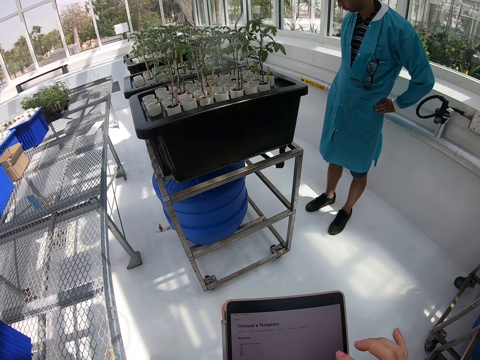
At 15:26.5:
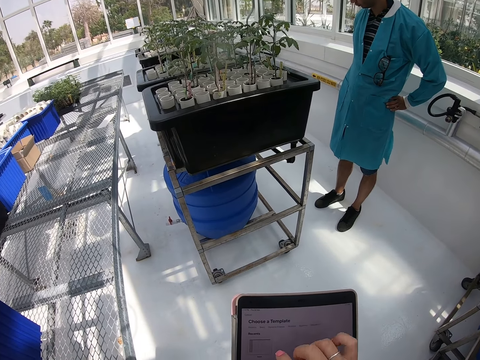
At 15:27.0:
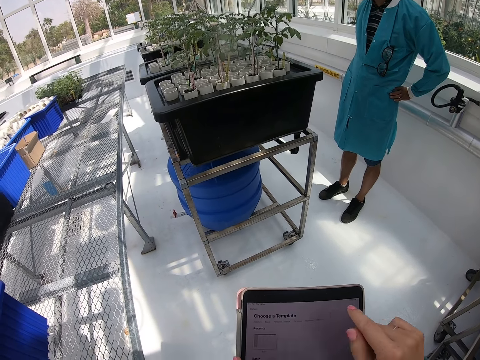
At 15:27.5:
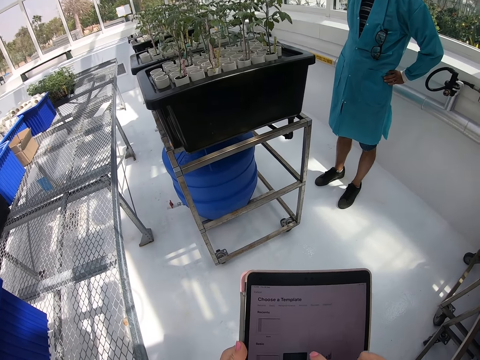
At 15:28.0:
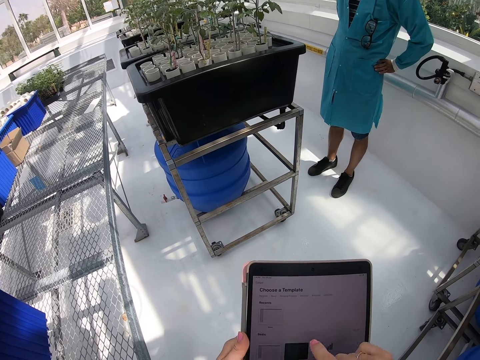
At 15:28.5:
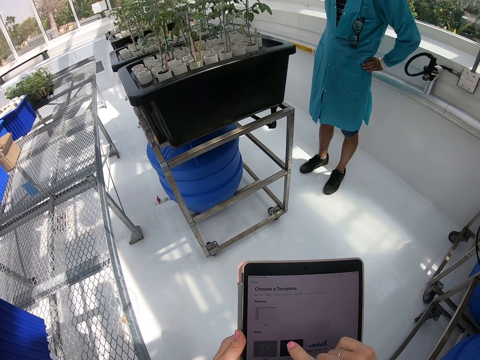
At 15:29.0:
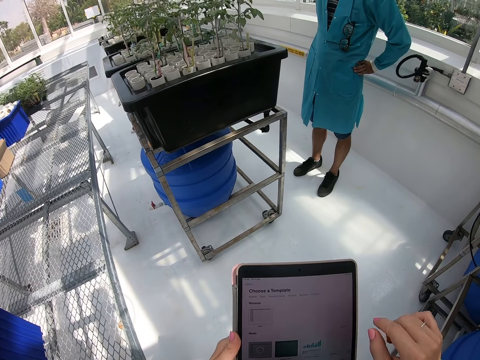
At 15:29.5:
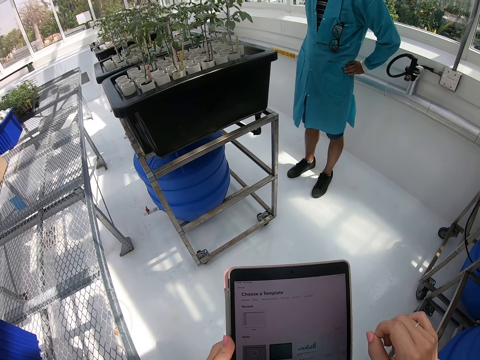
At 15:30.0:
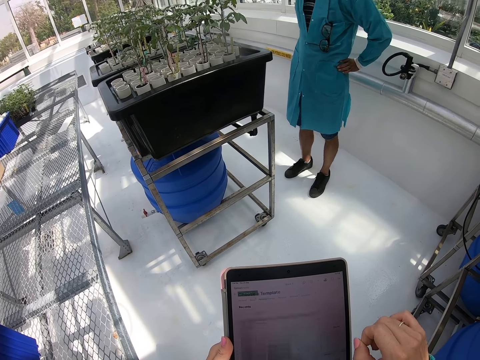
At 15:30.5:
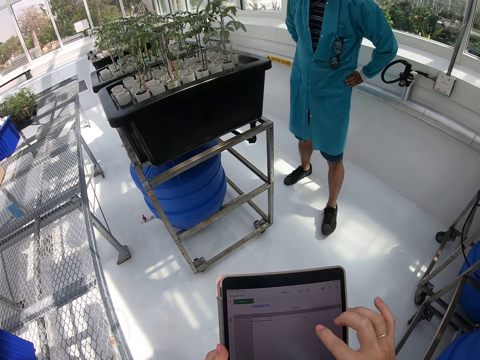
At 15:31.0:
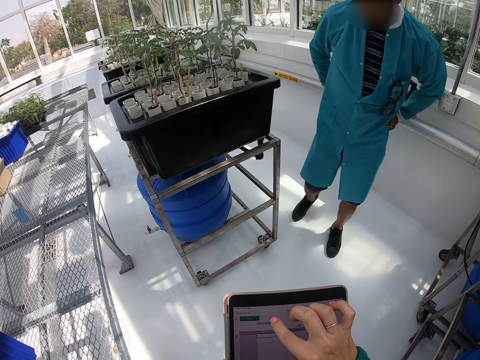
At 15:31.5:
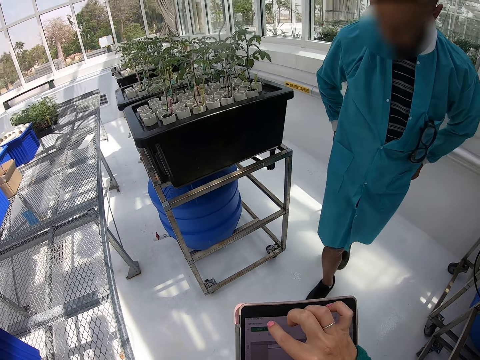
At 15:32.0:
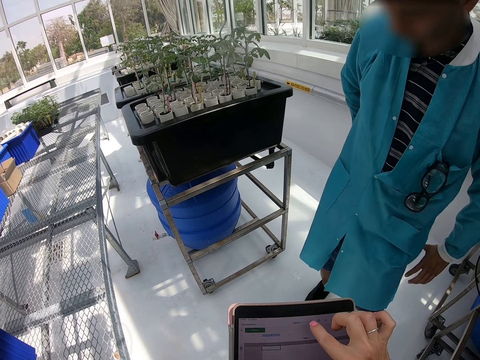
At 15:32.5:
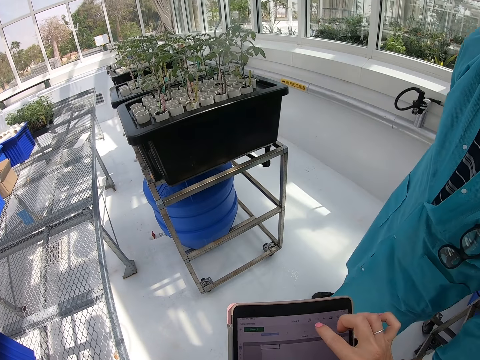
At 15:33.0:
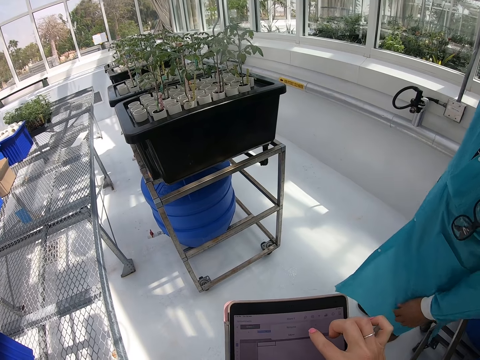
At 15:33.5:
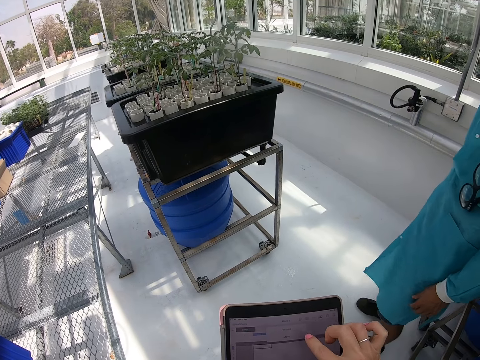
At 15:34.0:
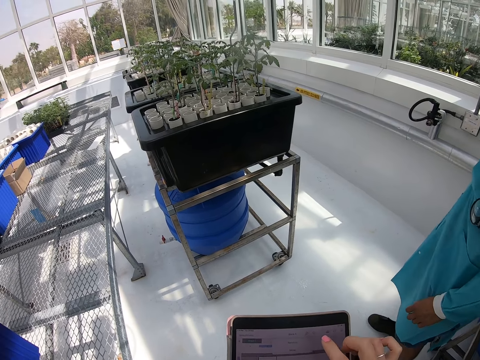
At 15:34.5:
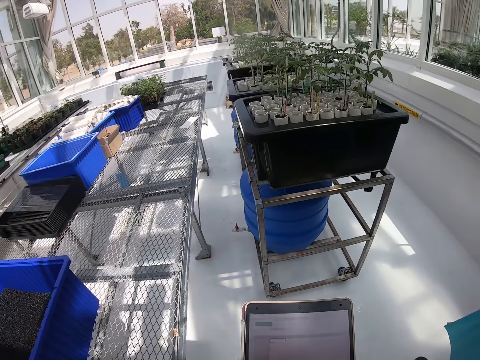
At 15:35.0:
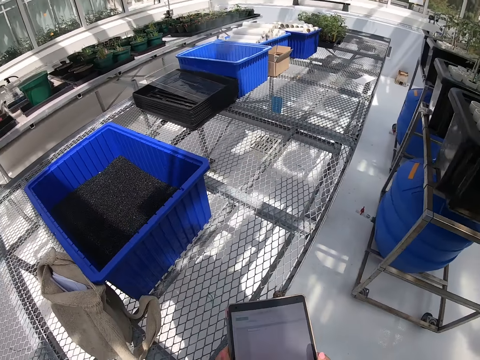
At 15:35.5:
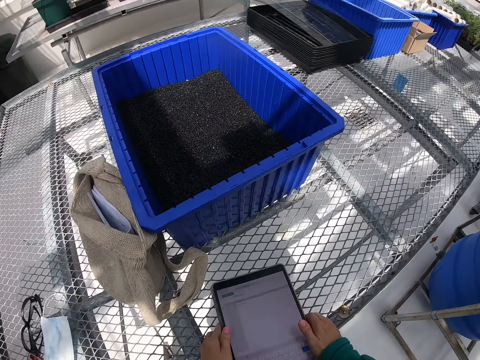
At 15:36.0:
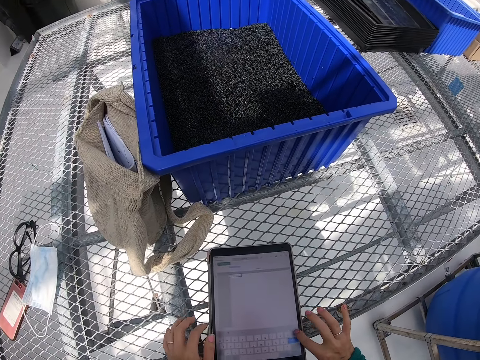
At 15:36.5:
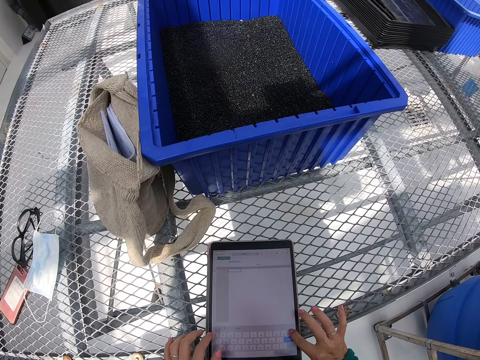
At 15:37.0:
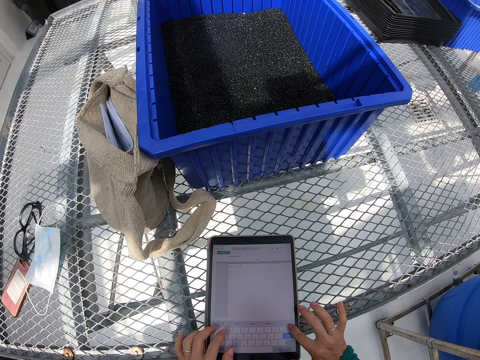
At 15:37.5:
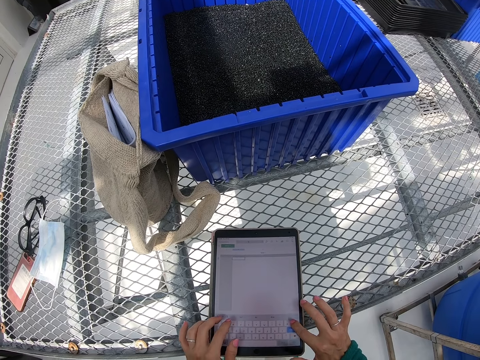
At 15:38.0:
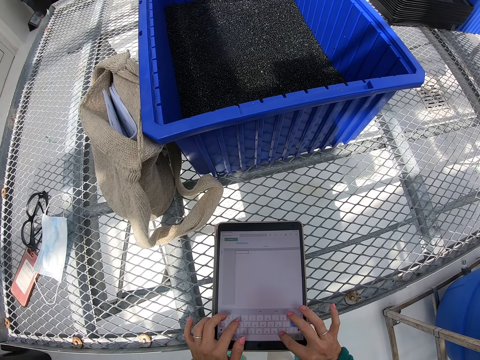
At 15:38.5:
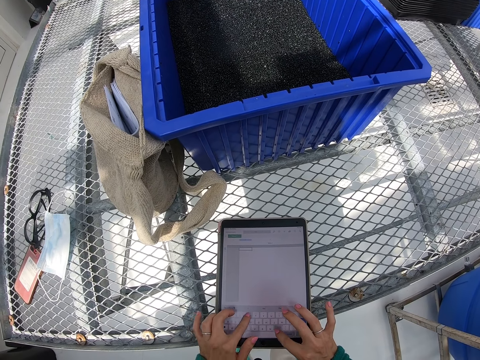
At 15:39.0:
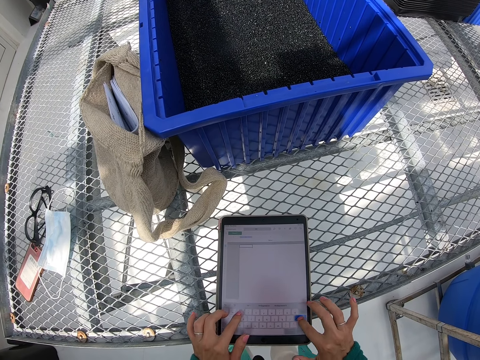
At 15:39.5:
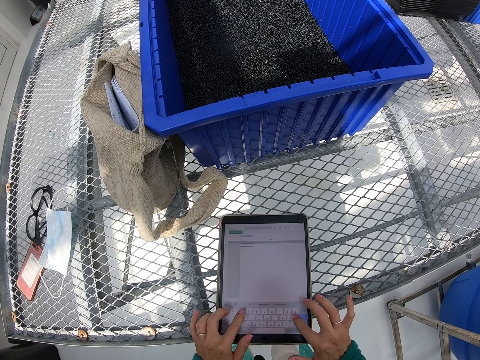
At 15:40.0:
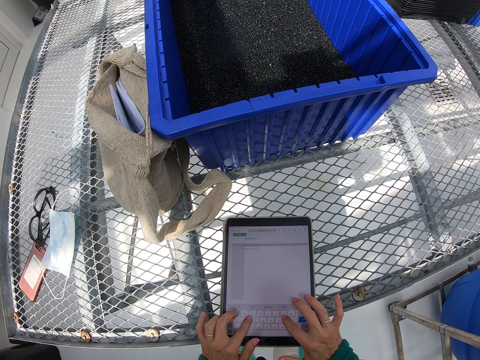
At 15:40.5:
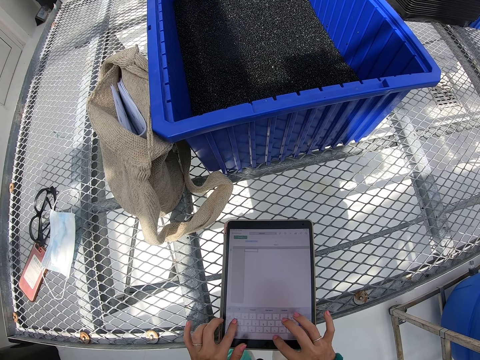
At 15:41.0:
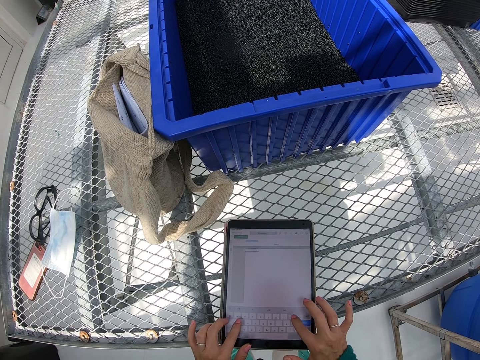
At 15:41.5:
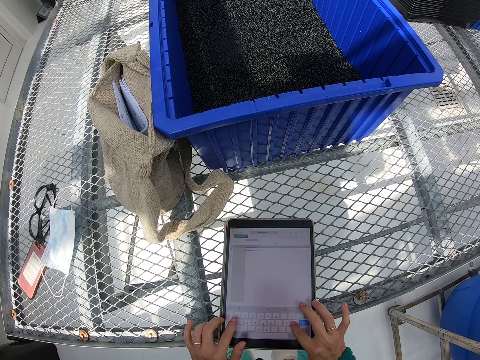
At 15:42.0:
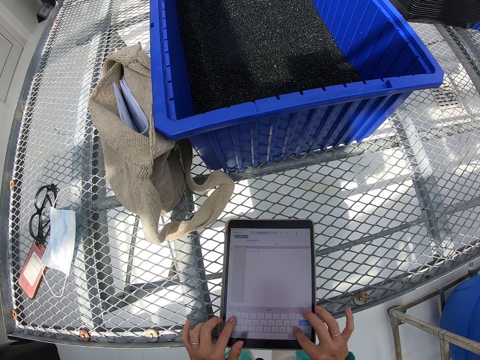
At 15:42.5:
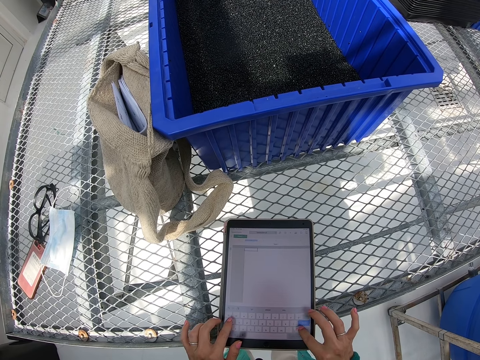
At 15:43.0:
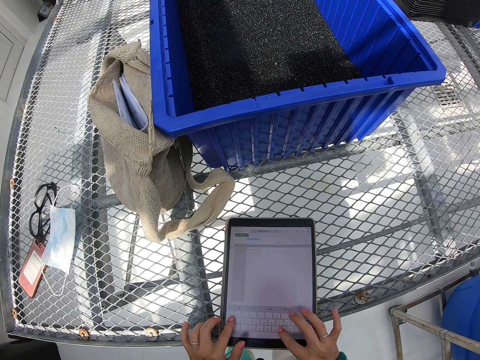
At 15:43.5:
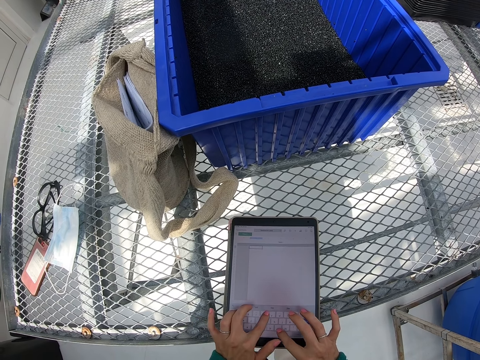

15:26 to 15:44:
A man walks towards the camera wearer. The camera wearer scrolls the tablet. They place the tablet on the metal holding. They type on the tablet. They type on the tablet again.

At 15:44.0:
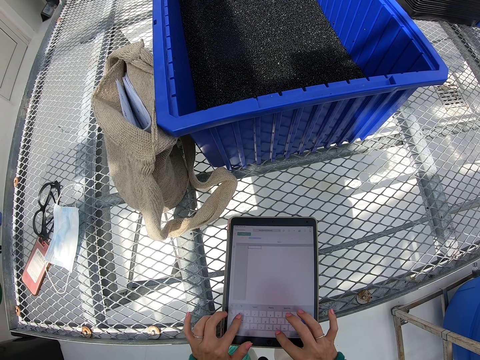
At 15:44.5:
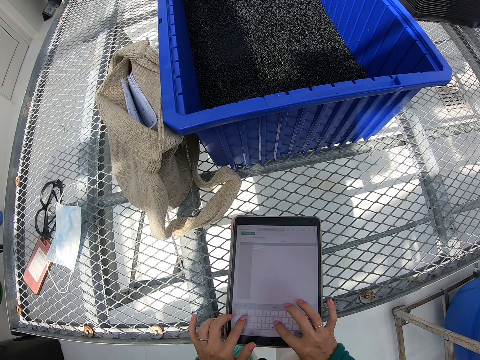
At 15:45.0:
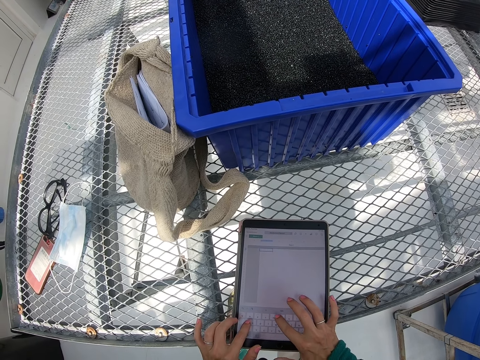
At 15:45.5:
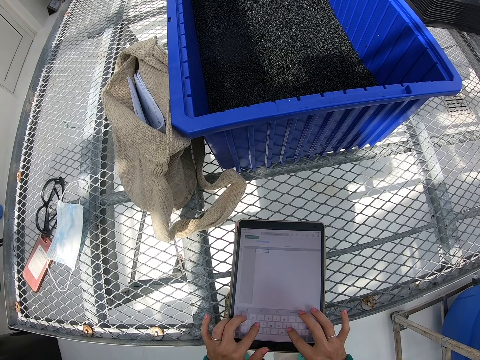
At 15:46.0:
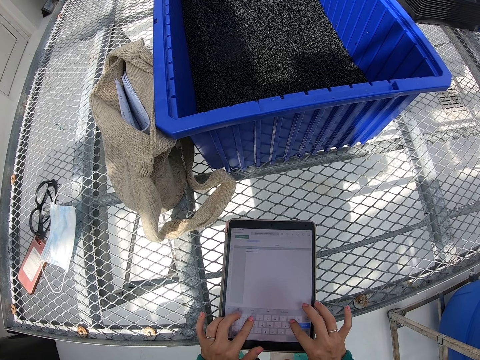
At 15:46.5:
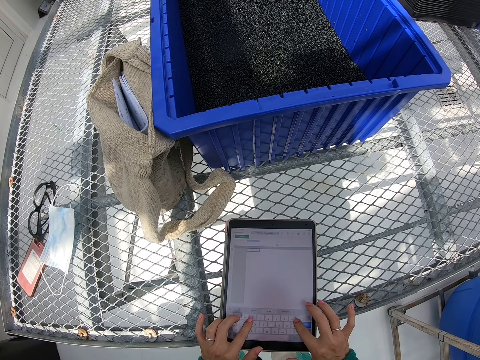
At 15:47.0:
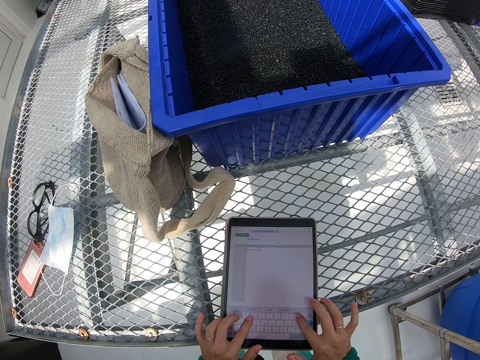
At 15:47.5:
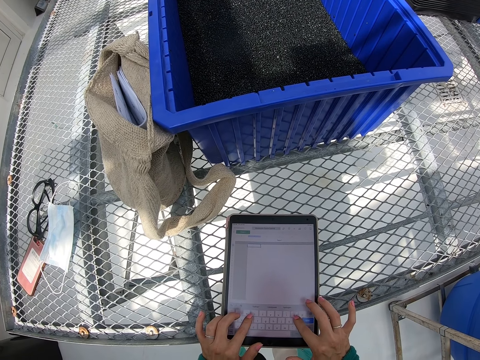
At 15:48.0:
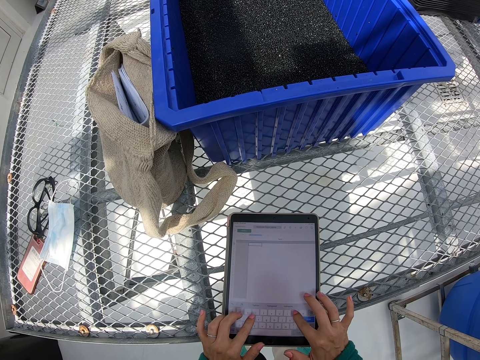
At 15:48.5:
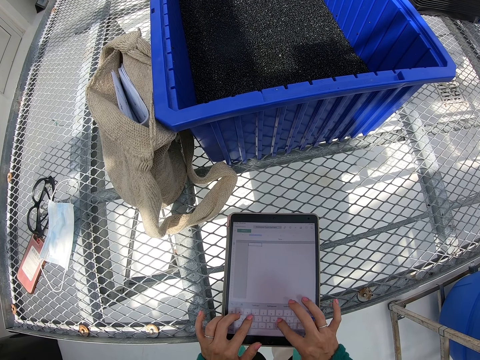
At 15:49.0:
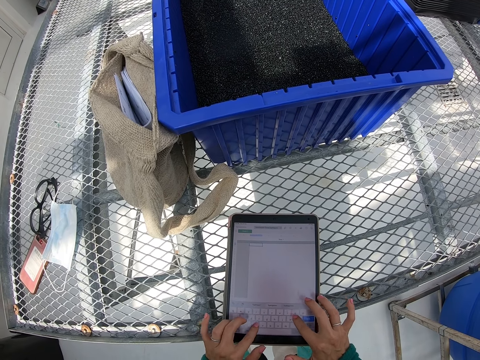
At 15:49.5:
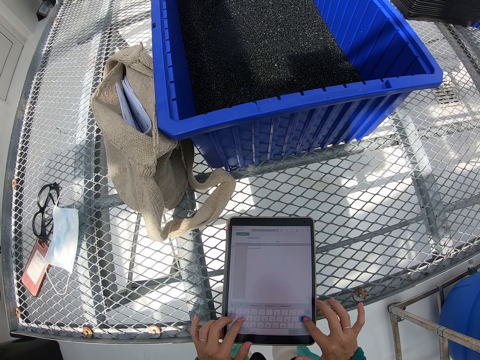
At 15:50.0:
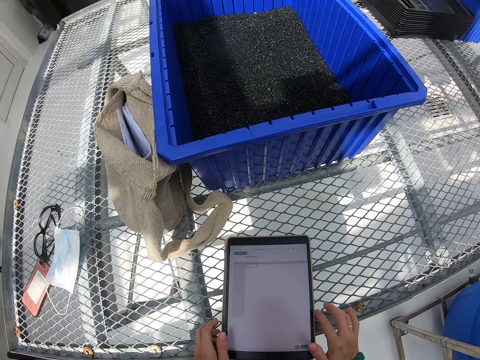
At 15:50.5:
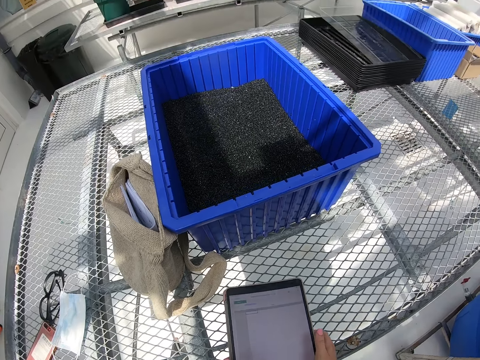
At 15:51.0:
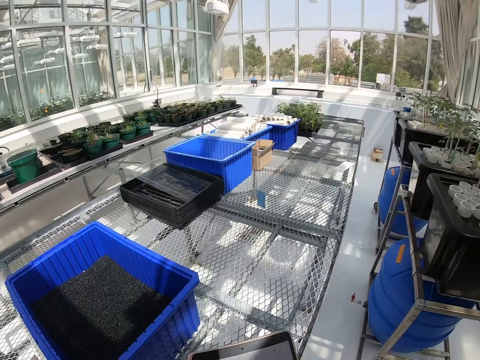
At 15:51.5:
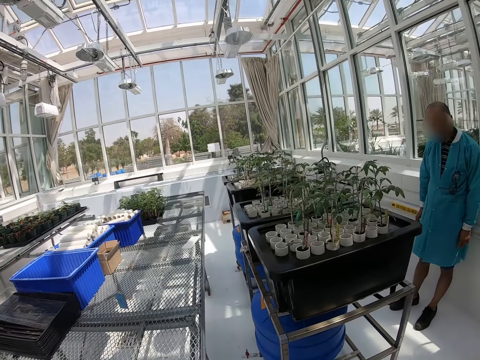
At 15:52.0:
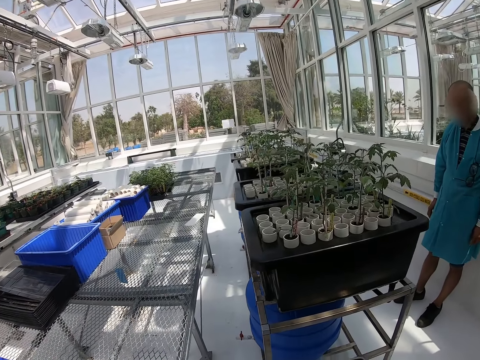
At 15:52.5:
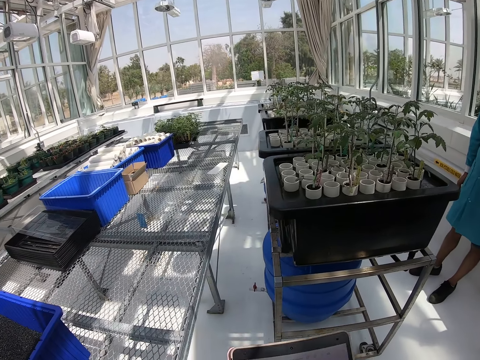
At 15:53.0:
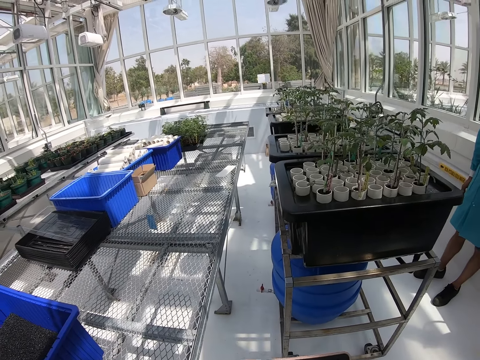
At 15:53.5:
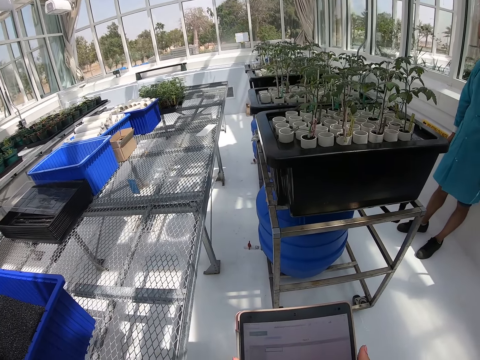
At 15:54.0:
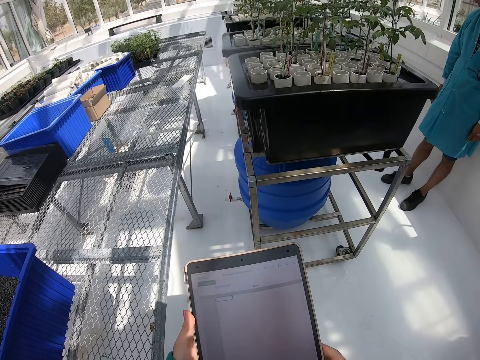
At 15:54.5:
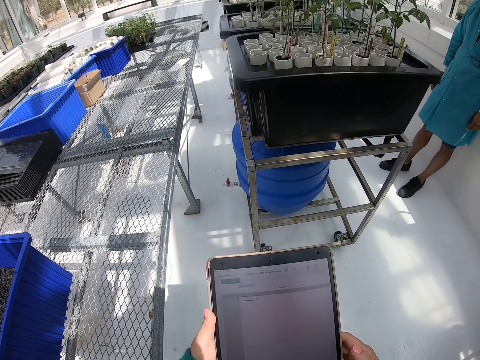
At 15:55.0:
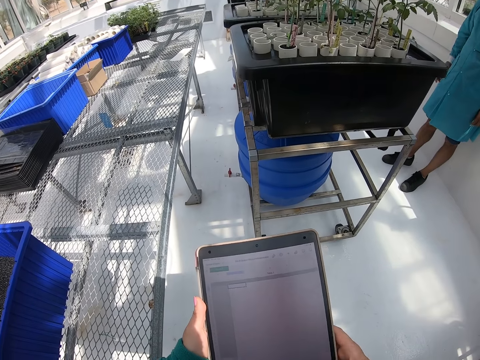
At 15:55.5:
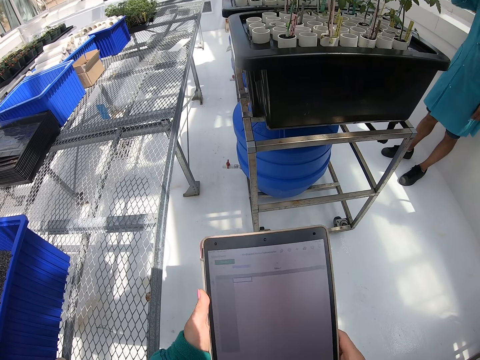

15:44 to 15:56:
The camera wearer holds the tablet. They pick up the tablet. They scroll the tablet.
